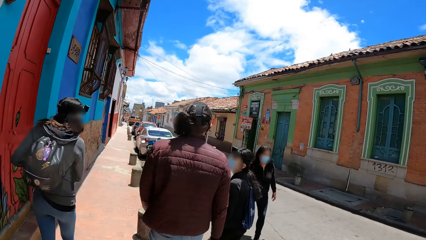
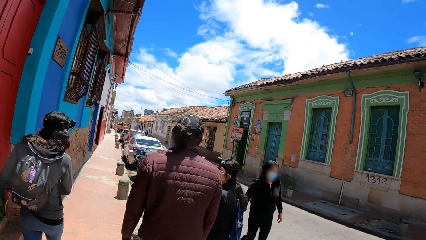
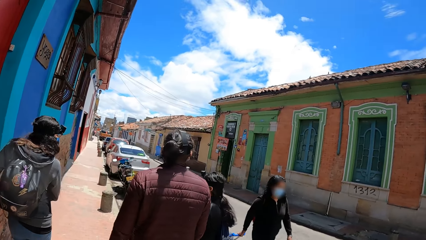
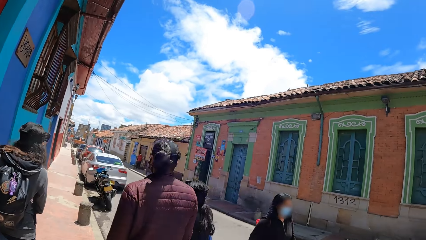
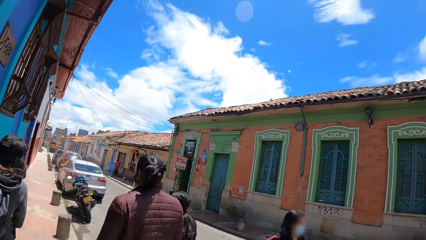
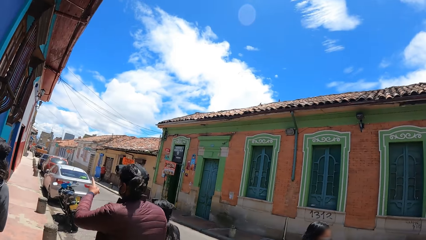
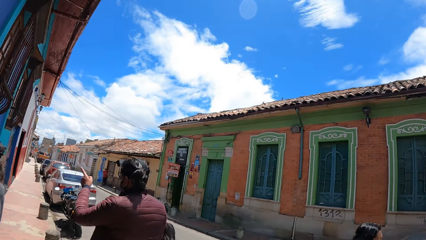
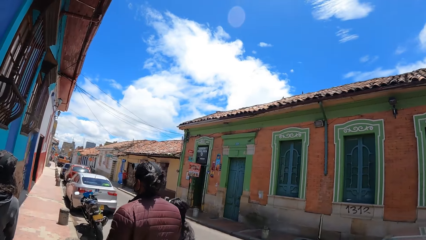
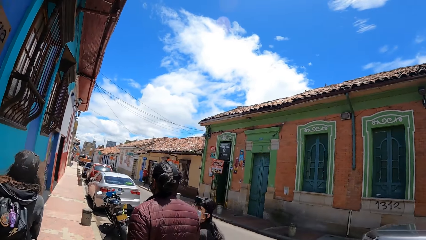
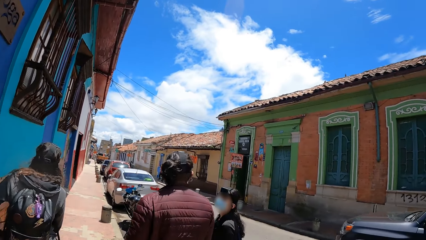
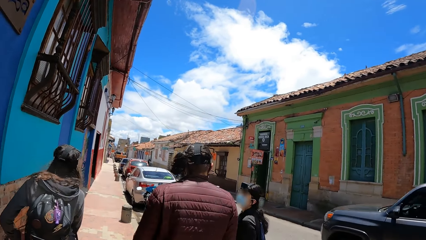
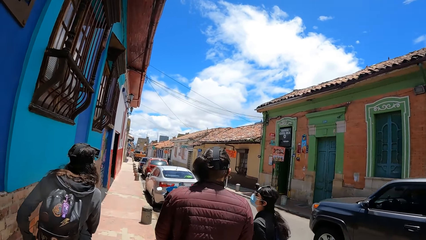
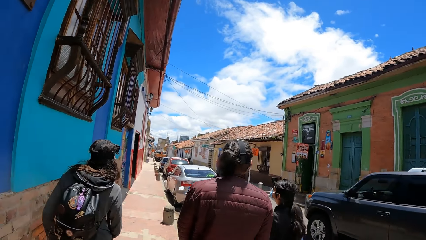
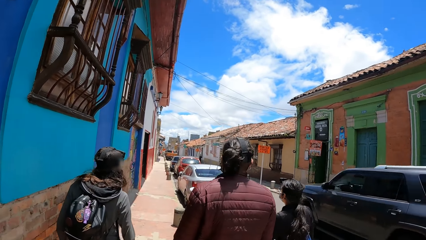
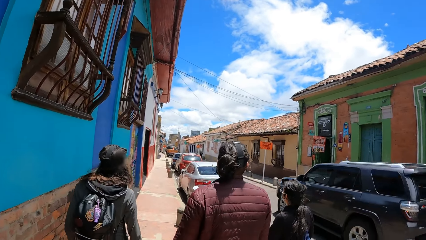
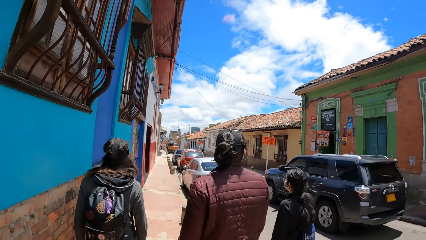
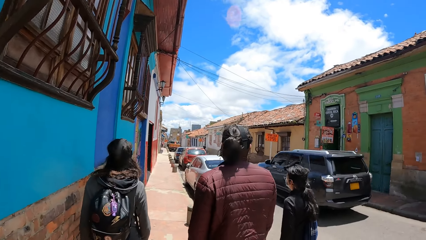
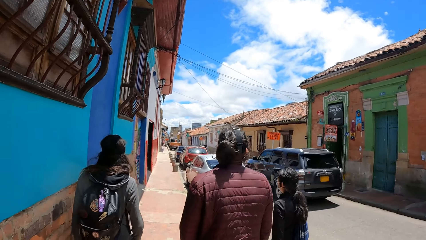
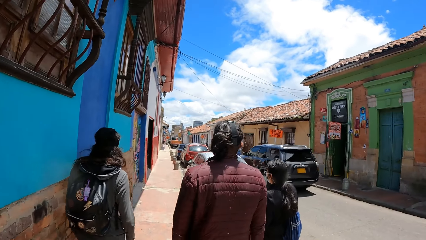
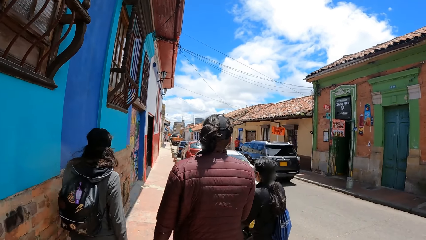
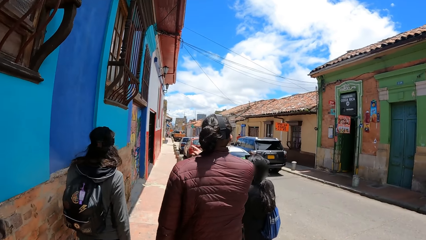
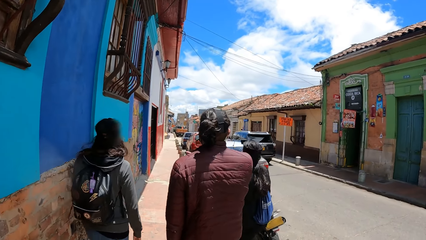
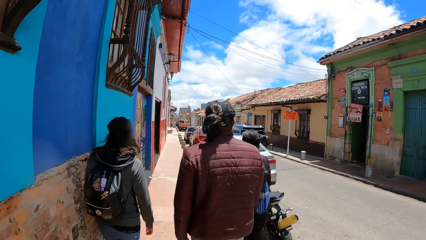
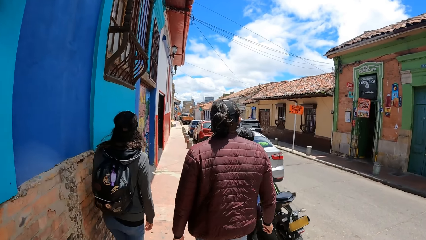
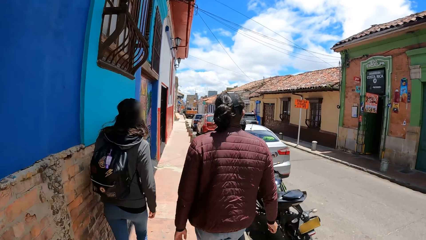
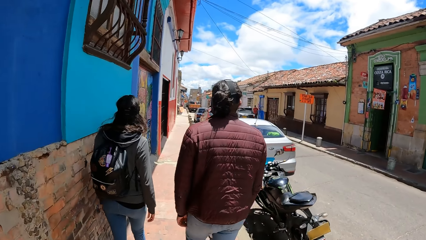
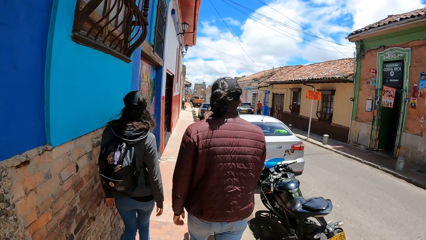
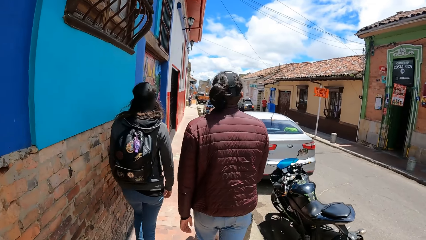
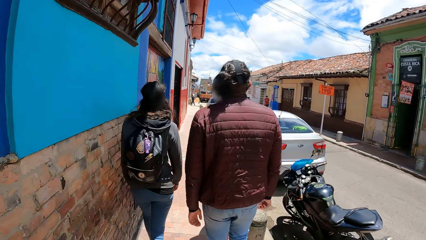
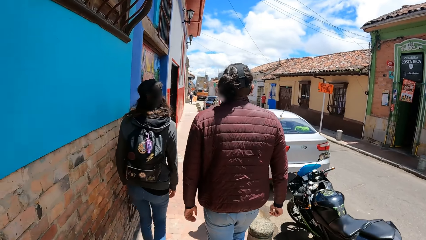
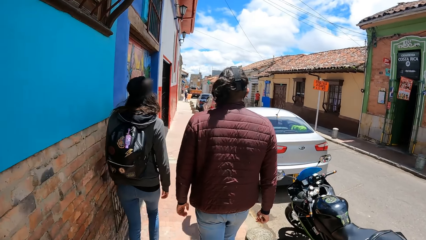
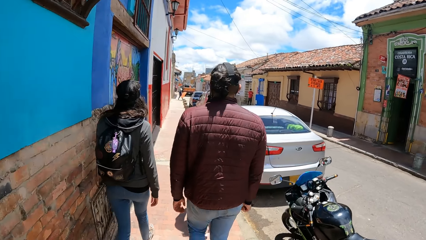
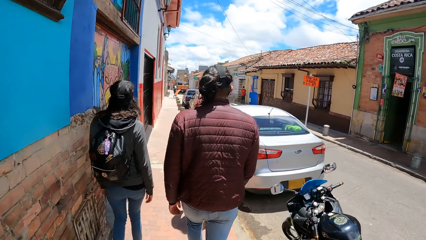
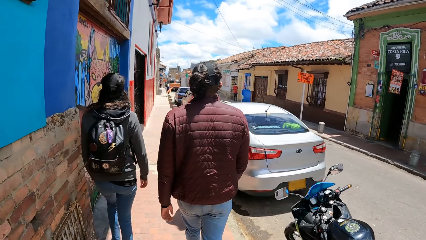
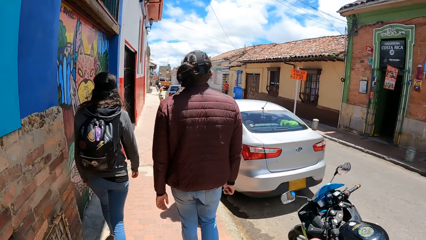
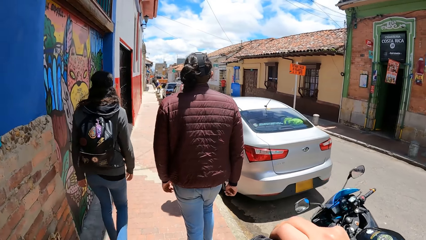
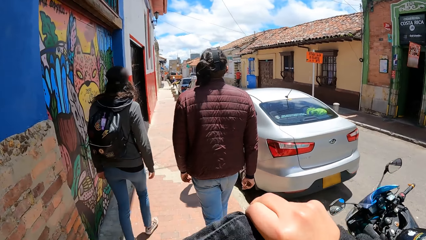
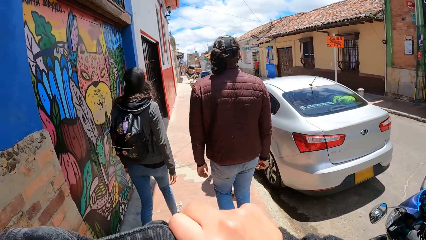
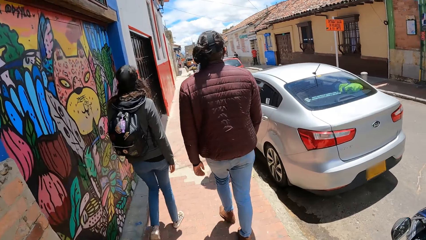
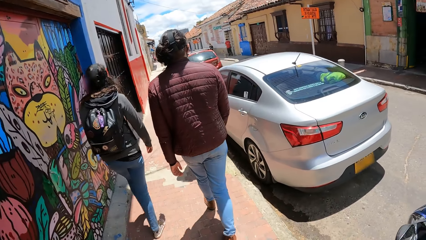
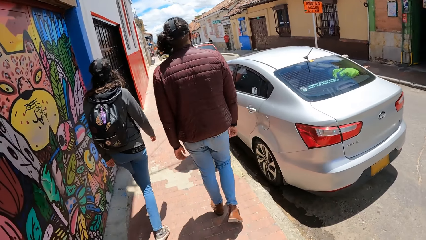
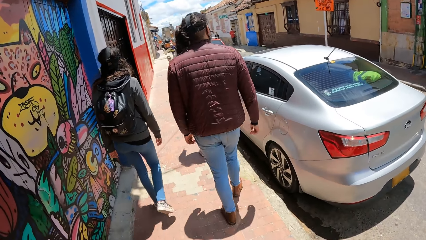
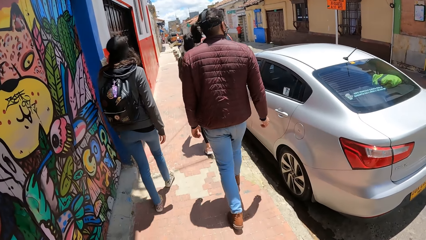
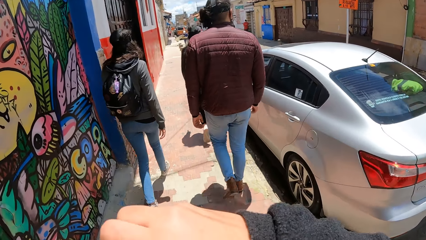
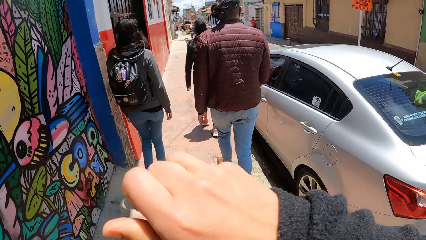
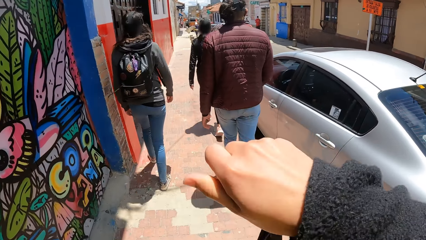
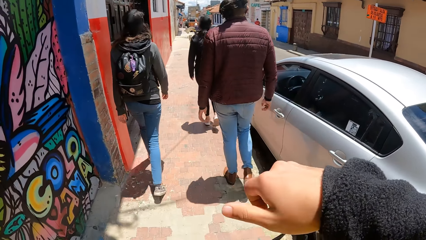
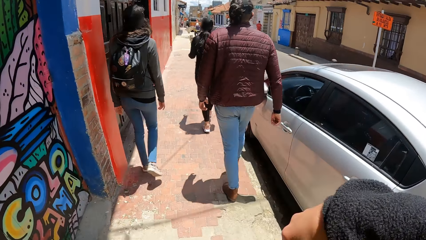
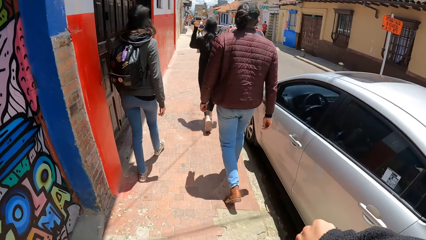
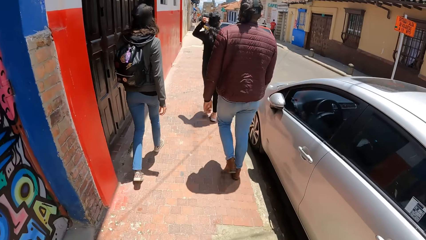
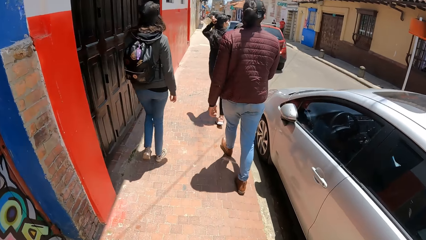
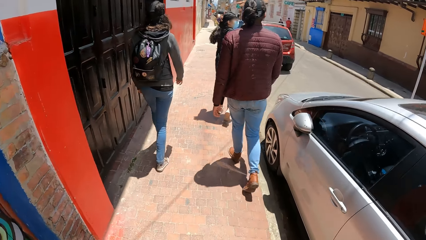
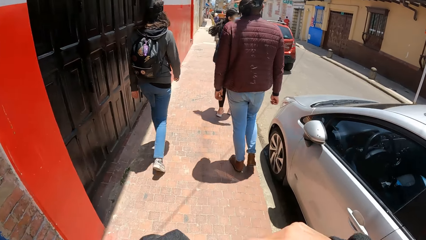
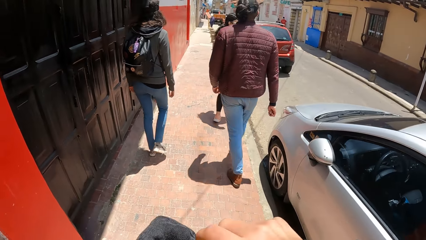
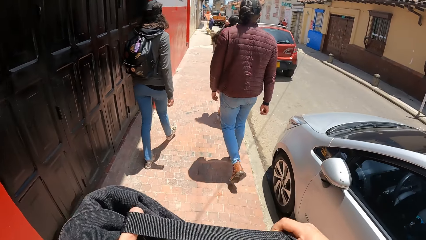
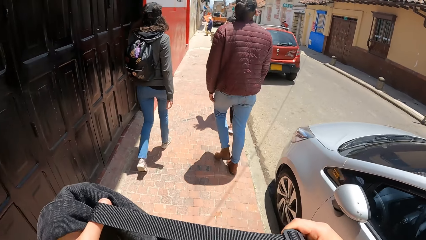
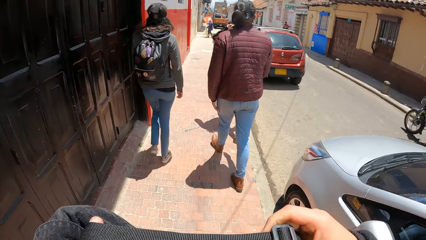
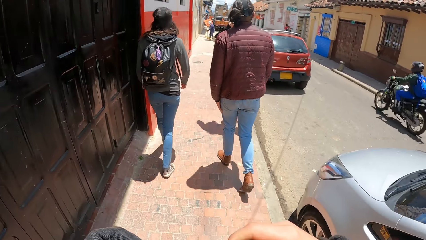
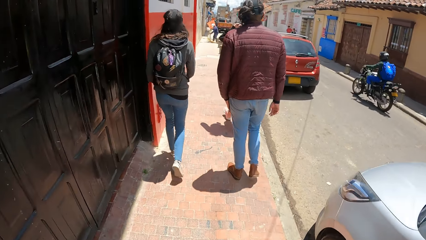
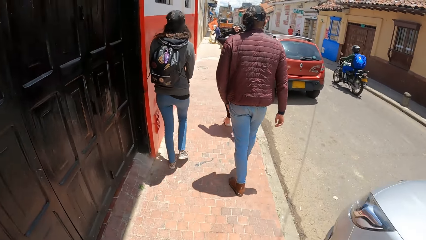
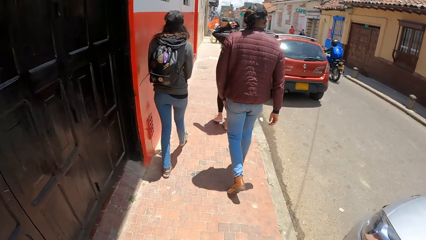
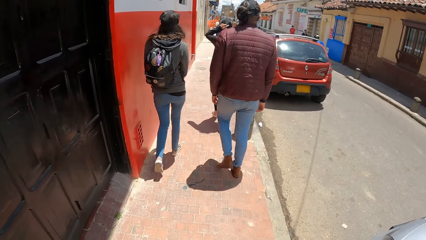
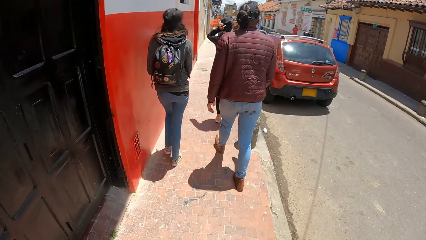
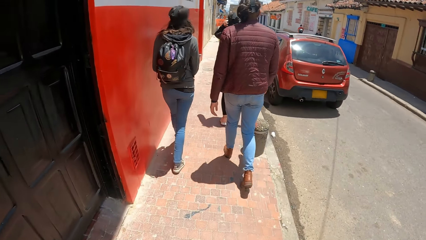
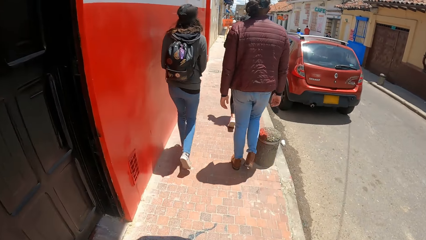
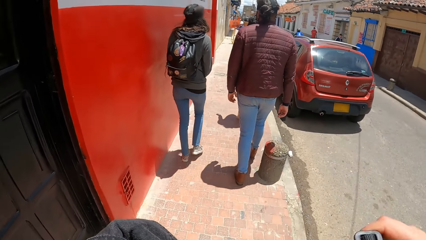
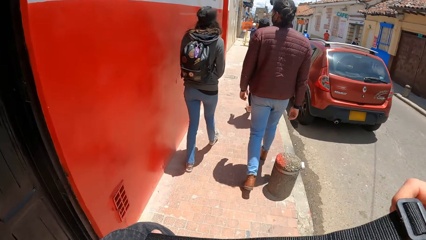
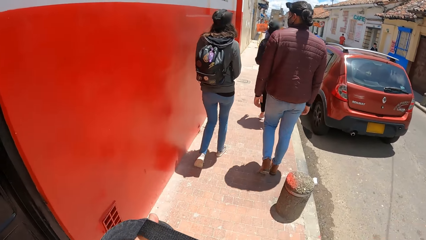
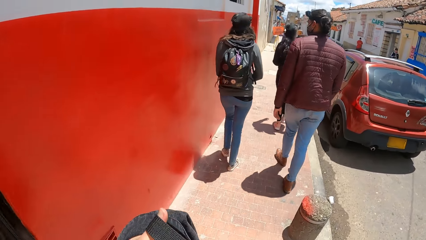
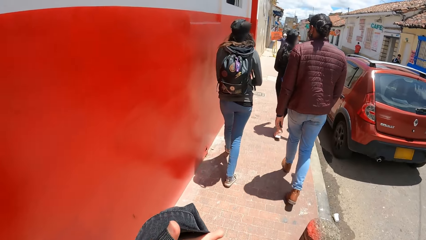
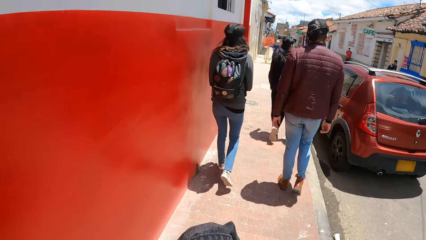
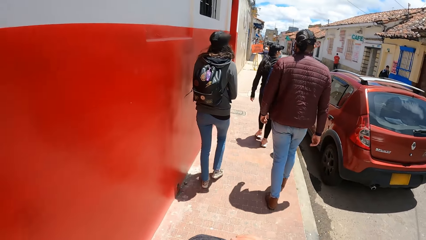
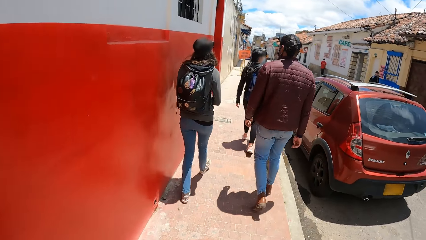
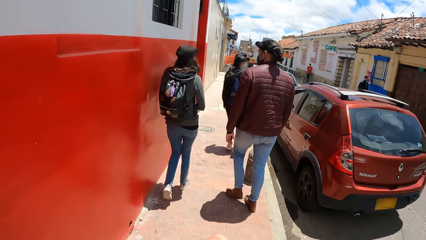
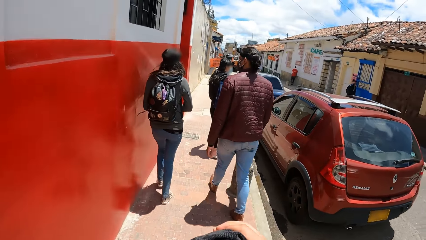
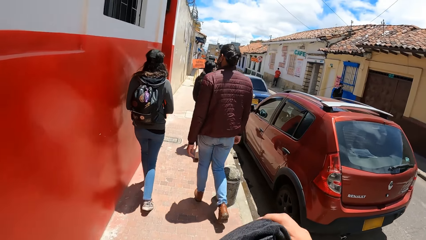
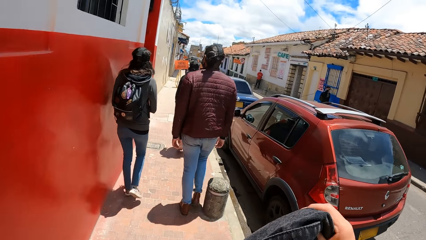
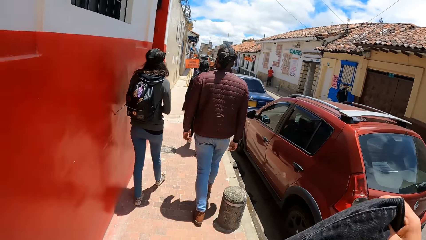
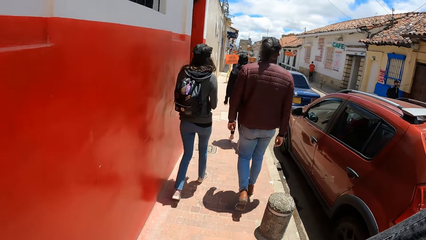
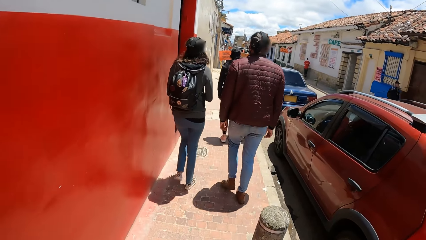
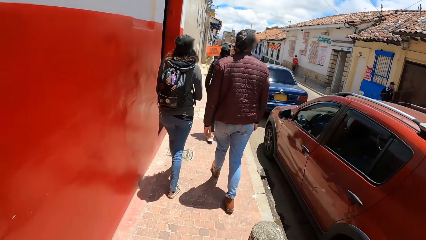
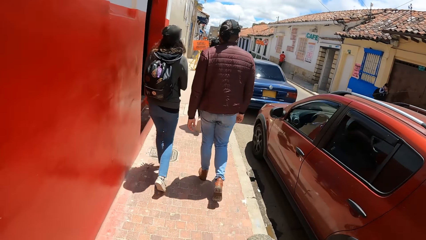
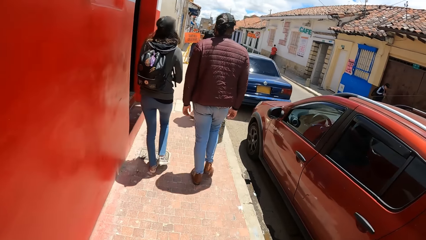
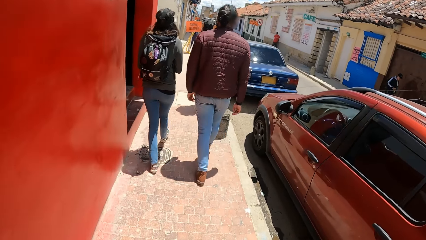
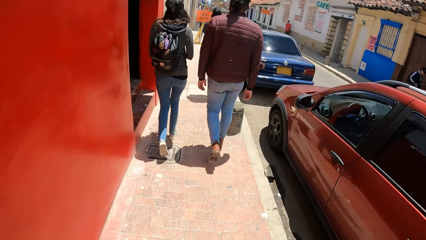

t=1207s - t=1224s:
A man gesticulates with his left hand to friends. A black SUV drives past the camera wearer on the paved road. The camera wearer adjusts his backpack with his right hand. He drops his right hand from his jacket. A woman touches her hair with her left hand. The camera wearer holds his backpack with both hands. A motorcyclist rides past the camera wearer on the paved road.
